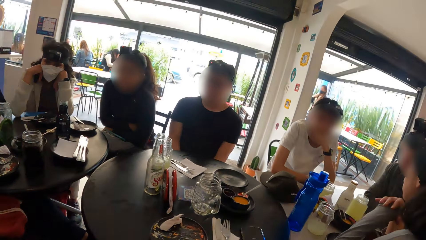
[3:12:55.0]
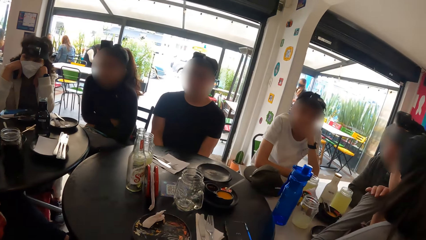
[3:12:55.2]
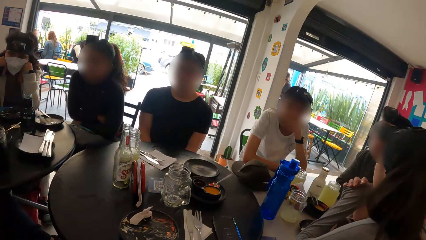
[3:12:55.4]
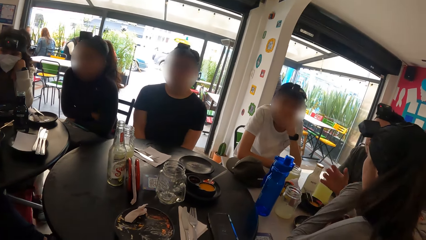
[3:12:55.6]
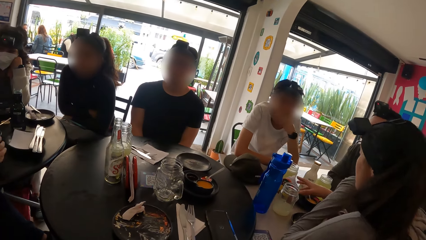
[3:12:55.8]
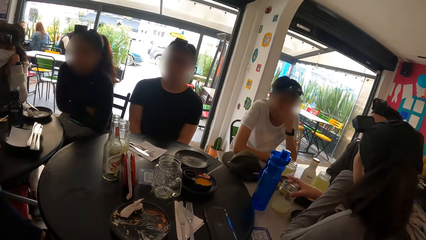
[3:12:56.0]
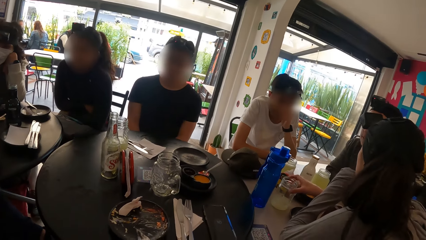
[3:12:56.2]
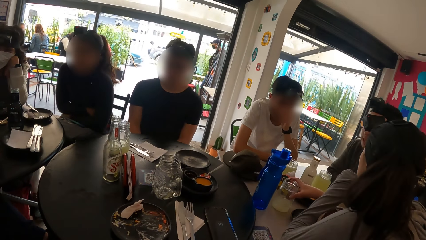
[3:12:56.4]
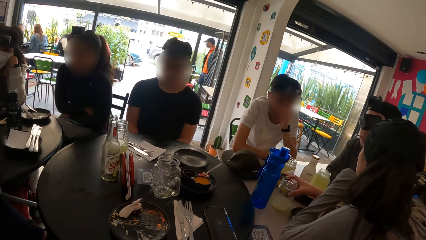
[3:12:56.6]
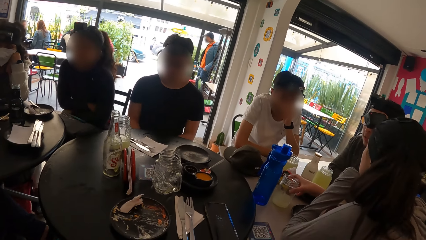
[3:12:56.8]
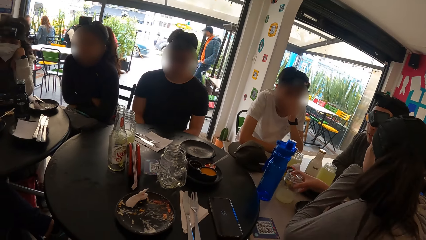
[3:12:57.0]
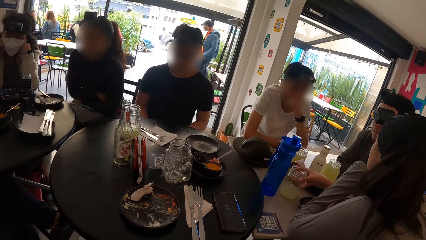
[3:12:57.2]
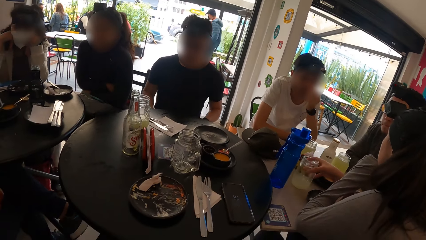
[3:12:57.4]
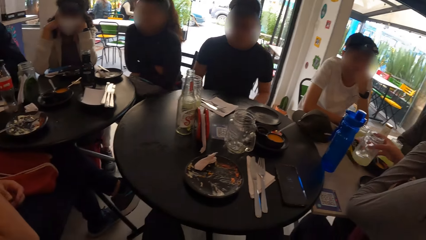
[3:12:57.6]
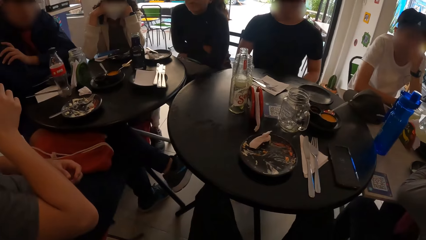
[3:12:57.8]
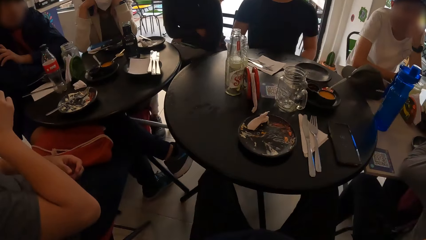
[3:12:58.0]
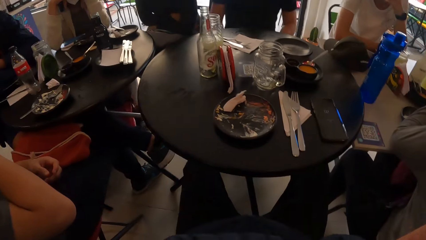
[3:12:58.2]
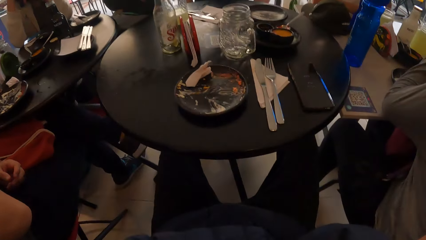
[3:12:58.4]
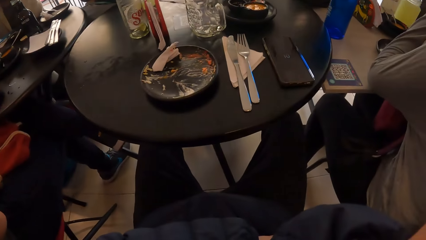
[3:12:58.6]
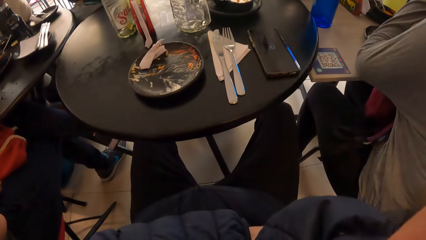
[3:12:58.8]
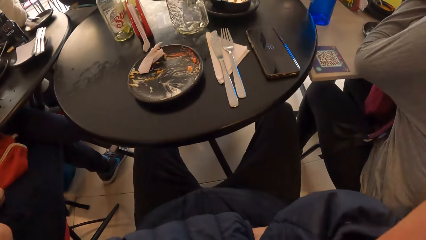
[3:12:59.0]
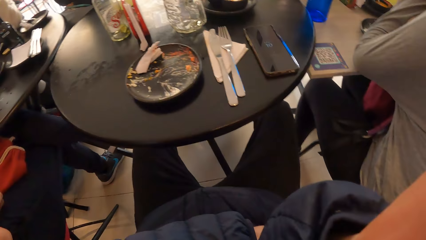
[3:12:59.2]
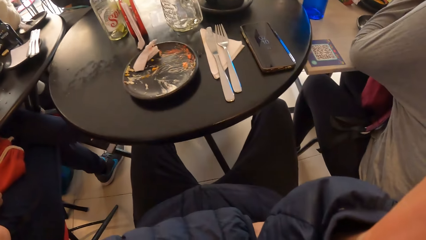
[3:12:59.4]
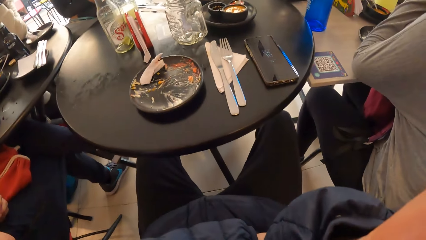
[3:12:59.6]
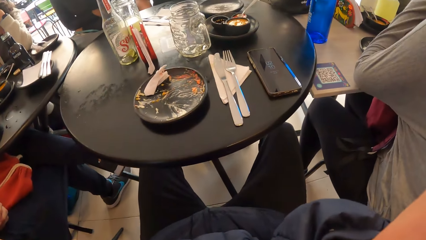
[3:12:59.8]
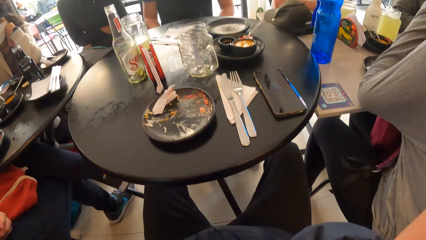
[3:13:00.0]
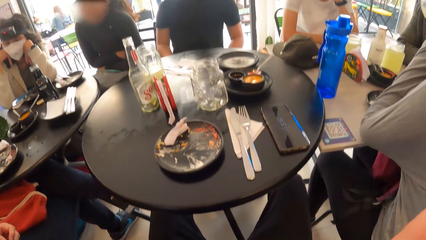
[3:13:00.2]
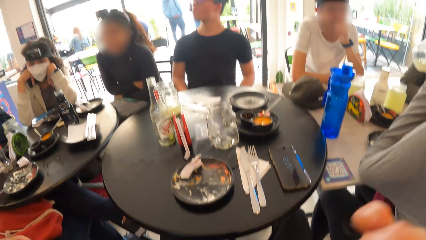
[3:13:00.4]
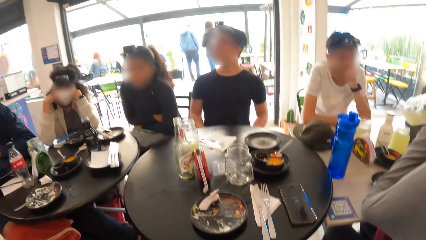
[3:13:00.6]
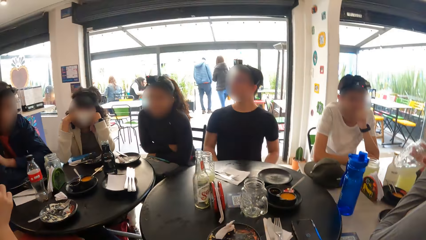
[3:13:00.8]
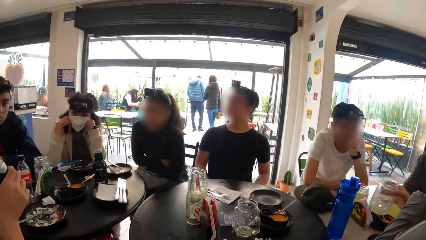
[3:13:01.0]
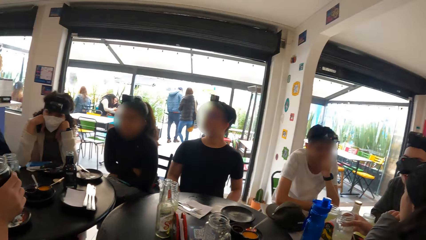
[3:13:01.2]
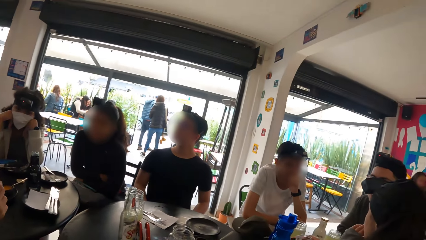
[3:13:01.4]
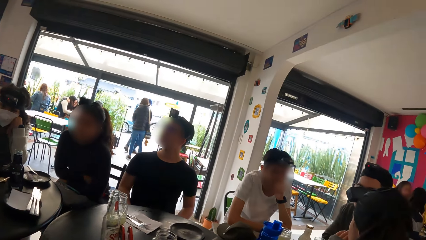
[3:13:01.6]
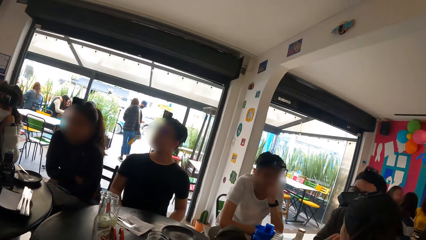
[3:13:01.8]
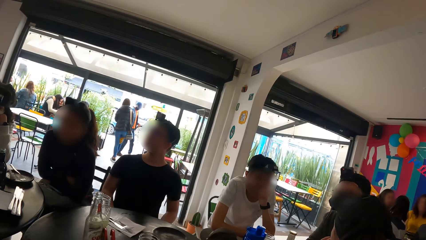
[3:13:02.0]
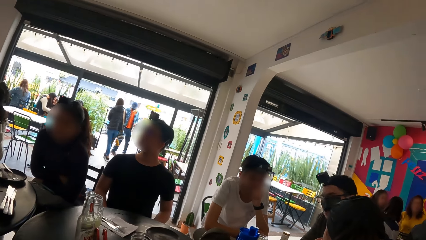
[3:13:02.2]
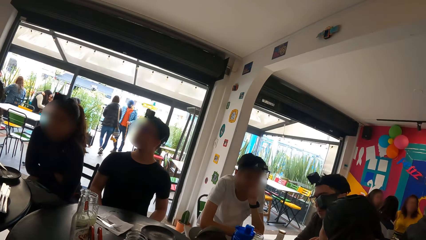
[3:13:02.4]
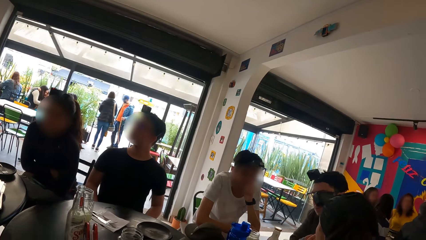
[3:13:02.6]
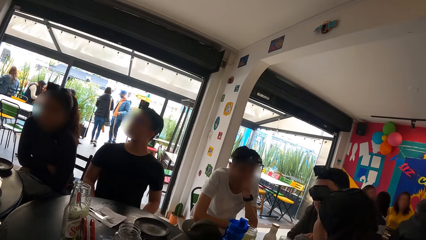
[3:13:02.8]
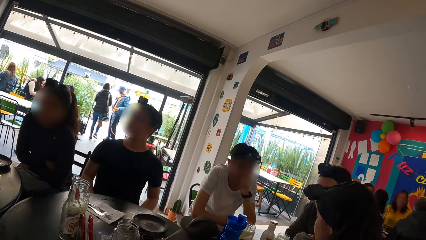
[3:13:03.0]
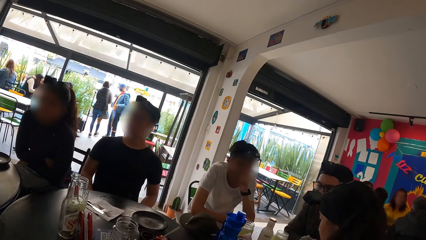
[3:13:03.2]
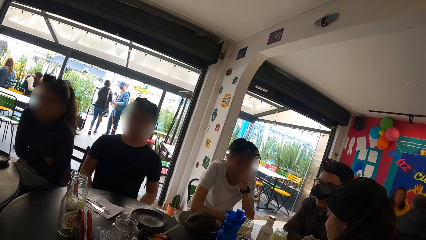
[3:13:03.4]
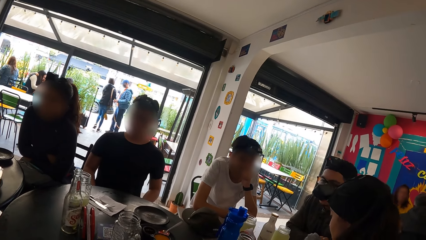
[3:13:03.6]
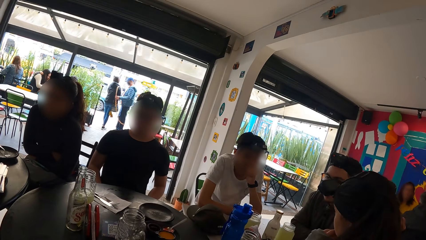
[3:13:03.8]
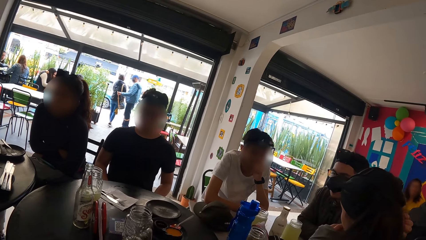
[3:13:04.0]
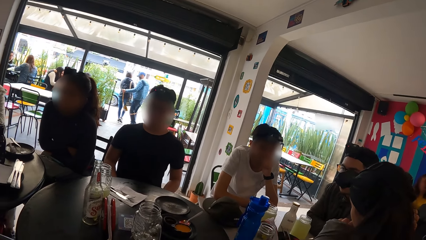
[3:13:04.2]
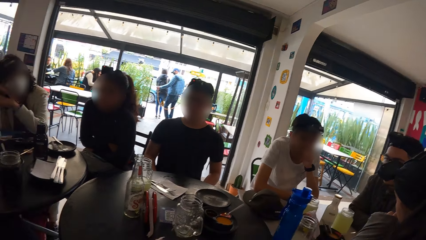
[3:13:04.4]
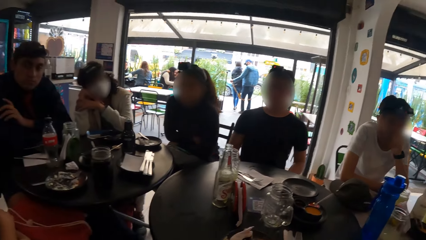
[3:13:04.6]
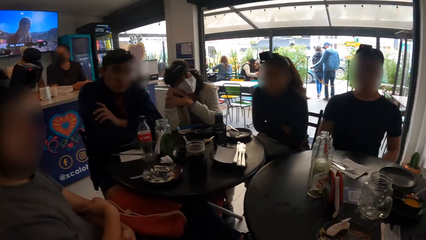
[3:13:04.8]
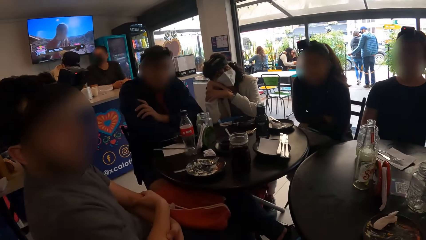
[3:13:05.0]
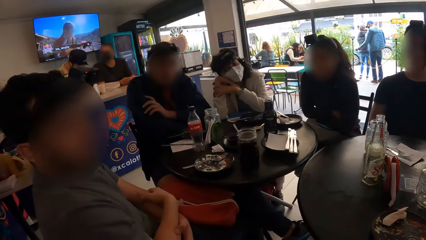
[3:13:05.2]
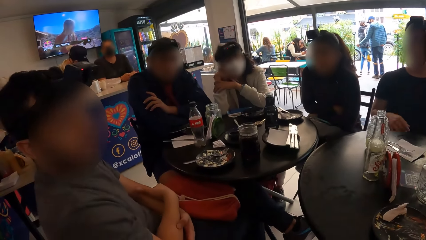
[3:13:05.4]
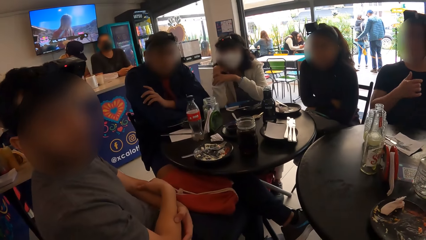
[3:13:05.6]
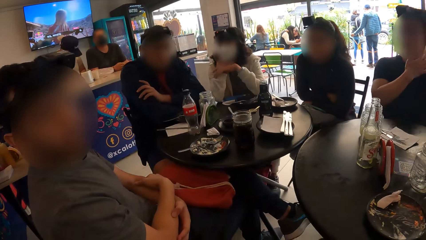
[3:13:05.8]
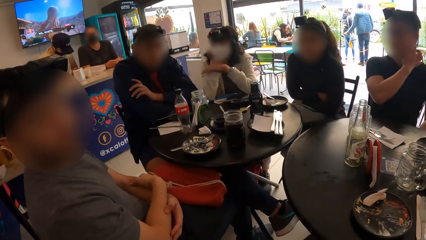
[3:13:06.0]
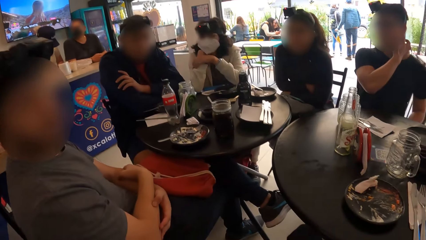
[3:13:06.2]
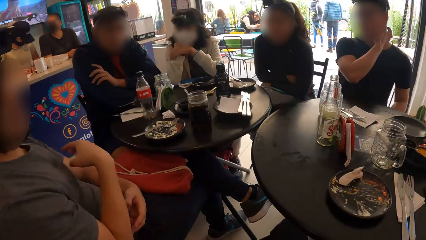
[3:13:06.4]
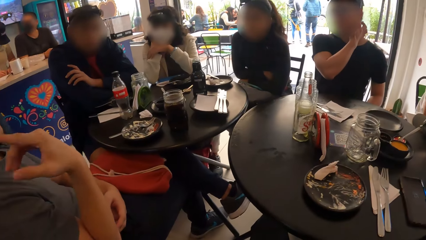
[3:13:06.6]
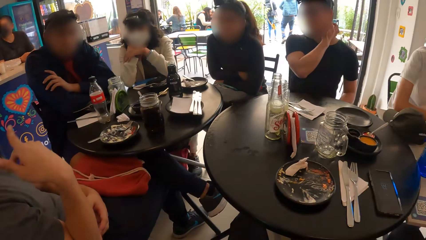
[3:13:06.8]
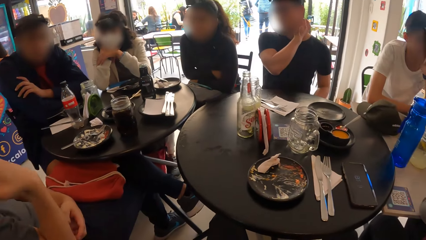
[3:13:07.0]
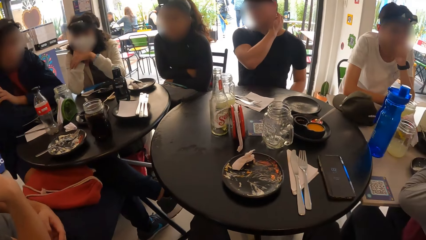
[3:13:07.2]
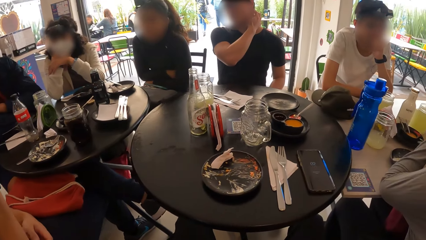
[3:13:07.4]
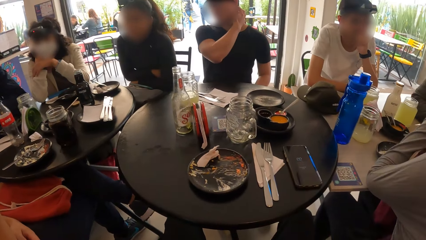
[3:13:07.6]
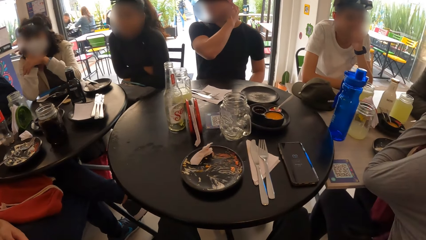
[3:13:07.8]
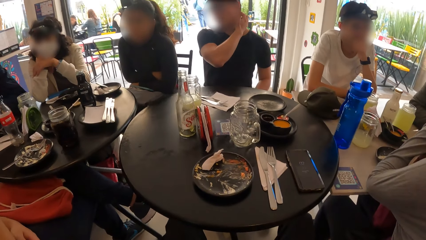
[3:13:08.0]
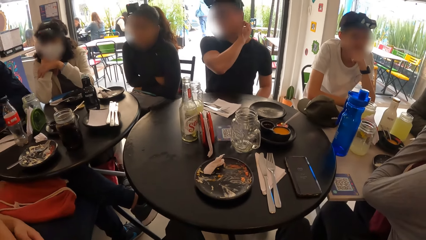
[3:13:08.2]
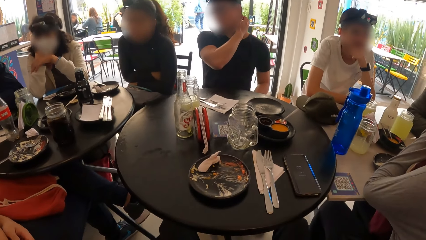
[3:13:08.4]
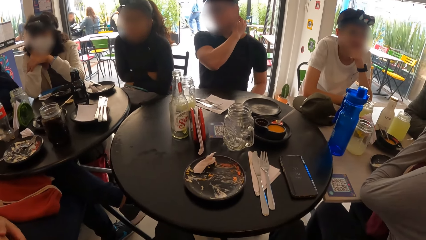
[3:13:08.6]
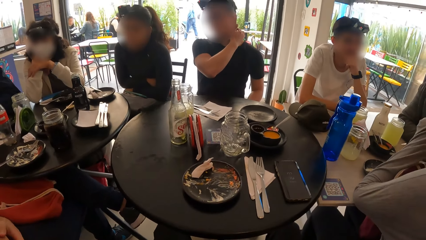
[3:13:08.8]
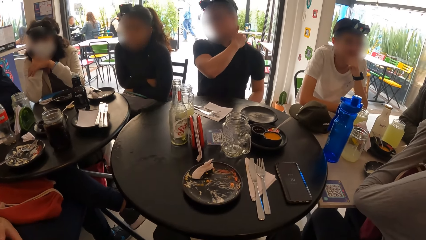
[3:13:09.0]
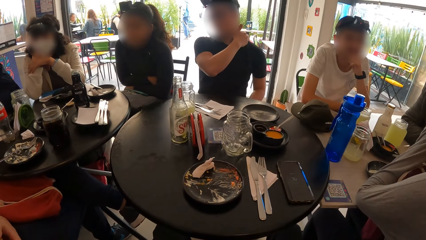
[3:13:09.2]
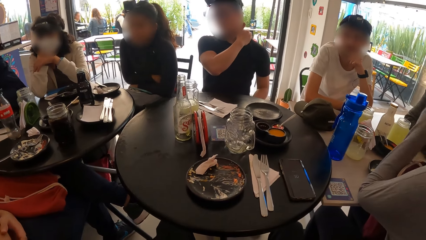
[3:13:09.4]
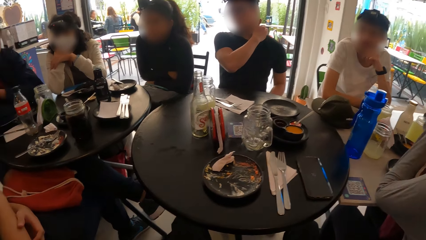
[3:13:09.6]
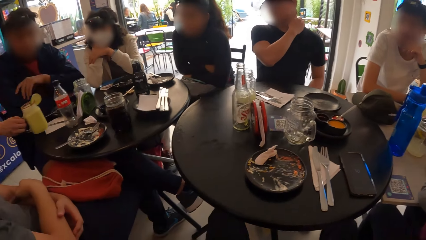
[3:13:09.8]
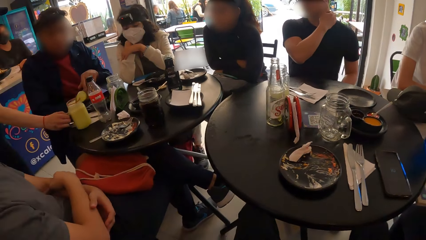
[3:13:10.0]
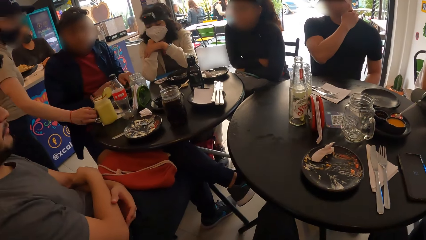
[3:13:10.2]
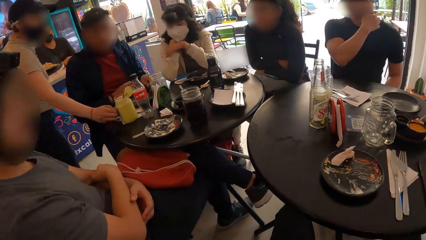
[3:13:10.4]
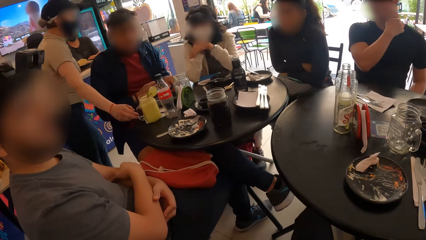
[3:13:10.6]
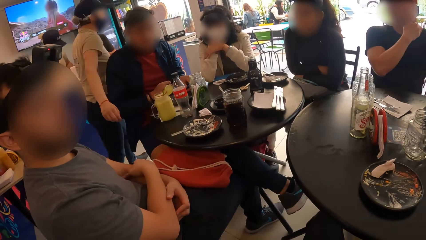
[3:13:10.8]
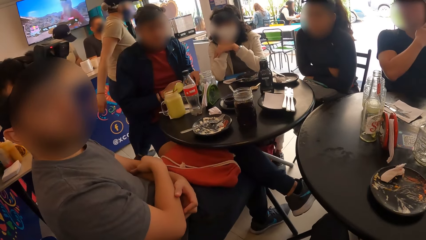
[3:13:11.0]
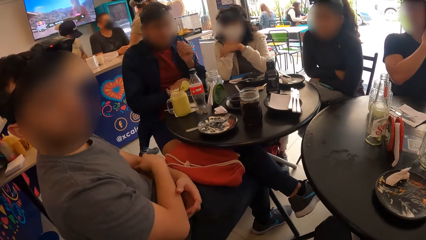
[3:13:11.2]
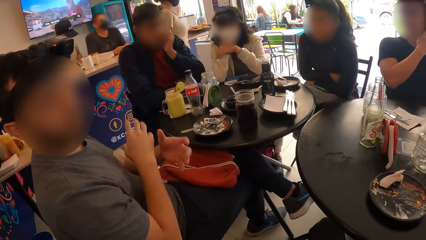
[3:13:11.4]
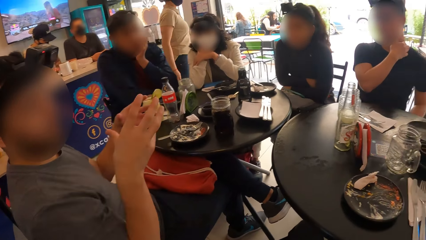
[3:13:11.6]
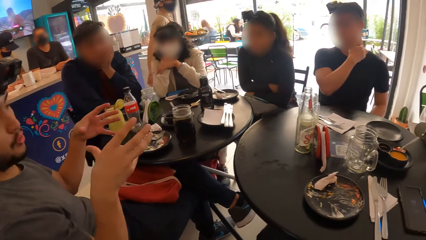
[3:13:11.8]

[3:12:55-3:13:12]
The camera wearer looks around the restaurant. A woman picks up the glass cup from the table with her right hand. The camera wearer looks at the table. The woman places the glass cup in her right hand on the table. The camera wearer looks around the restaurant. A man converses with the camera wearer. The camera wearer looks around the restaurant. A waitress places a glass cup in her right hand on the table.
